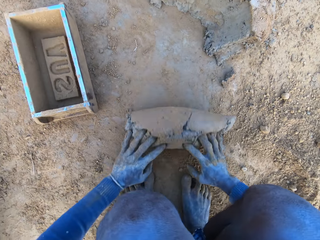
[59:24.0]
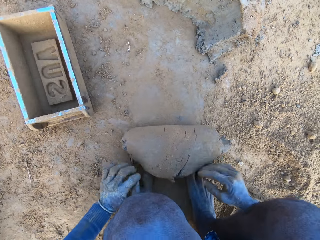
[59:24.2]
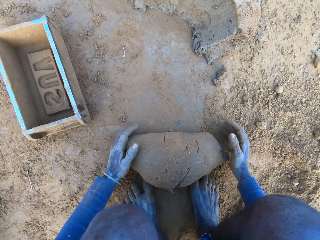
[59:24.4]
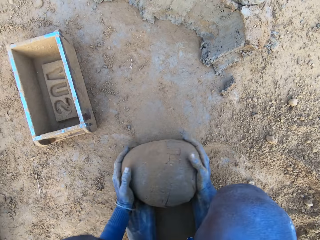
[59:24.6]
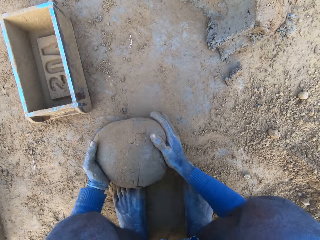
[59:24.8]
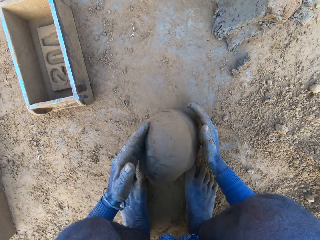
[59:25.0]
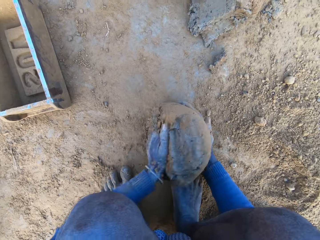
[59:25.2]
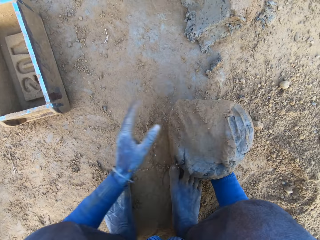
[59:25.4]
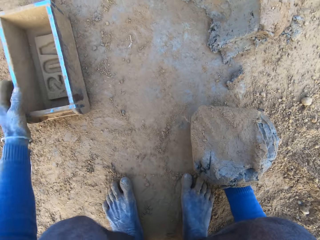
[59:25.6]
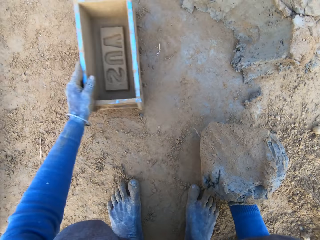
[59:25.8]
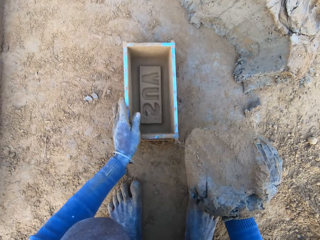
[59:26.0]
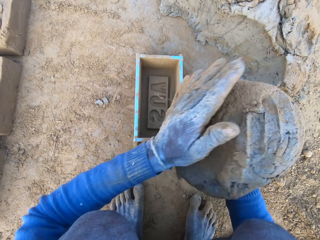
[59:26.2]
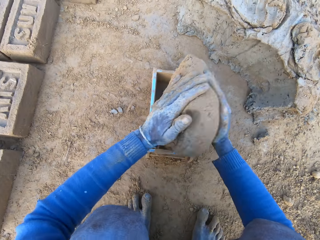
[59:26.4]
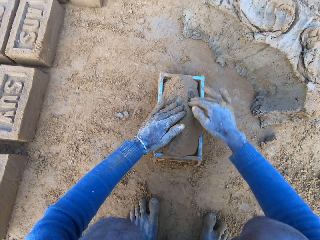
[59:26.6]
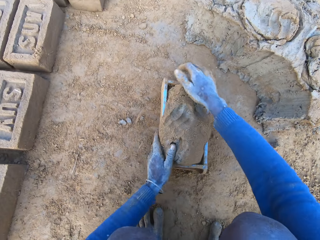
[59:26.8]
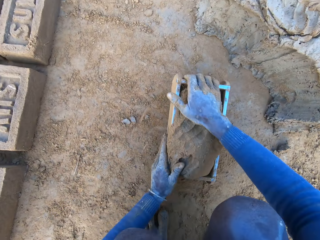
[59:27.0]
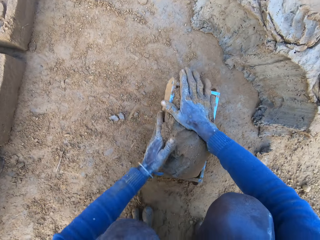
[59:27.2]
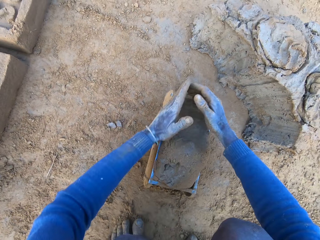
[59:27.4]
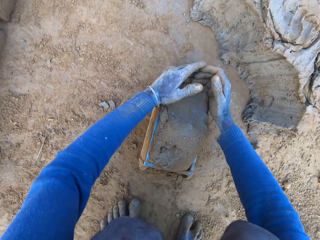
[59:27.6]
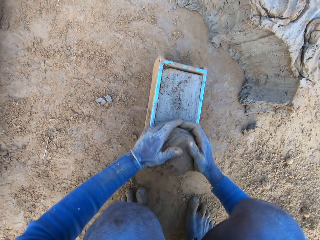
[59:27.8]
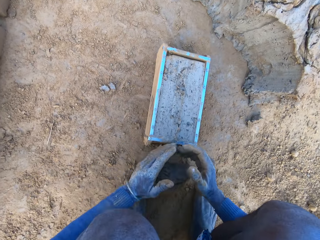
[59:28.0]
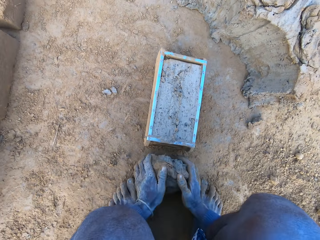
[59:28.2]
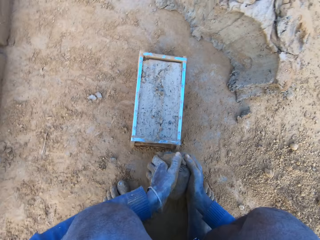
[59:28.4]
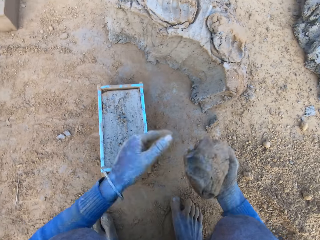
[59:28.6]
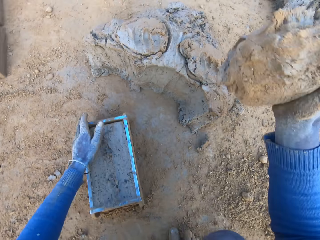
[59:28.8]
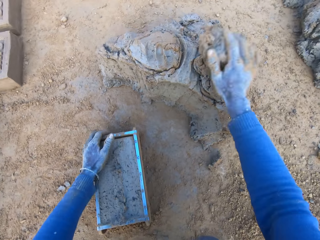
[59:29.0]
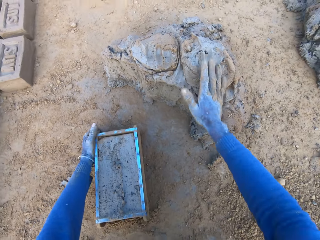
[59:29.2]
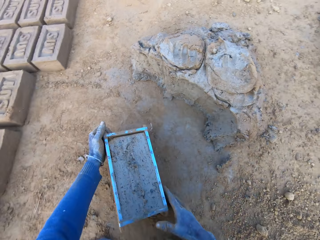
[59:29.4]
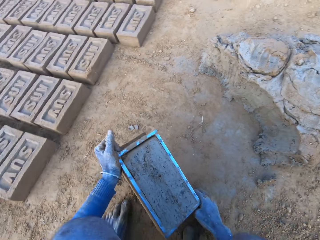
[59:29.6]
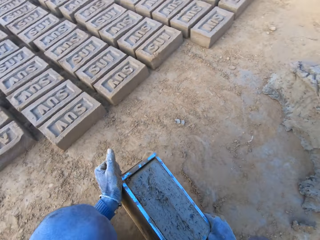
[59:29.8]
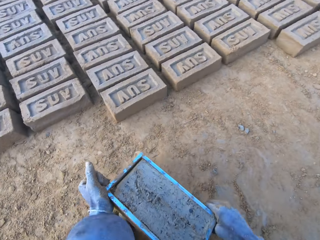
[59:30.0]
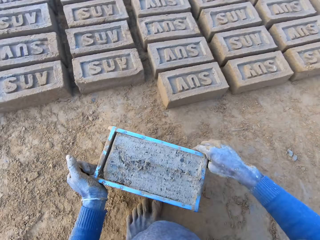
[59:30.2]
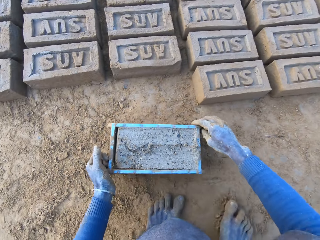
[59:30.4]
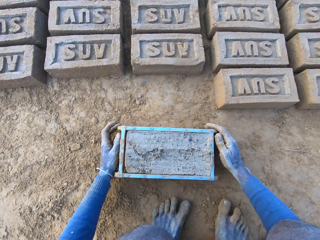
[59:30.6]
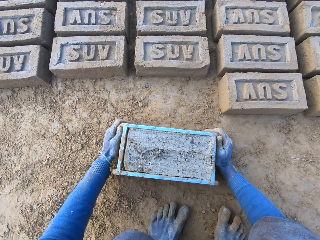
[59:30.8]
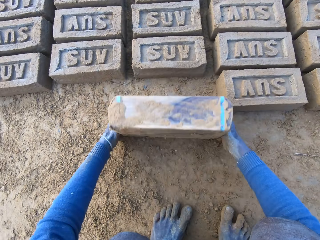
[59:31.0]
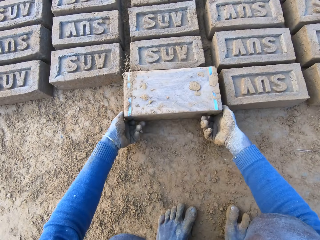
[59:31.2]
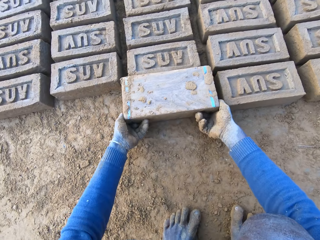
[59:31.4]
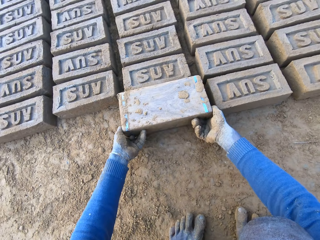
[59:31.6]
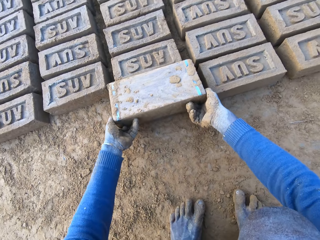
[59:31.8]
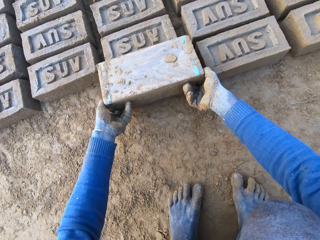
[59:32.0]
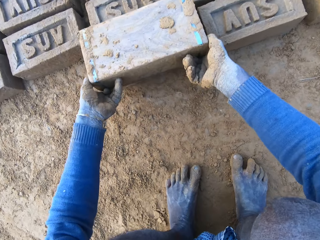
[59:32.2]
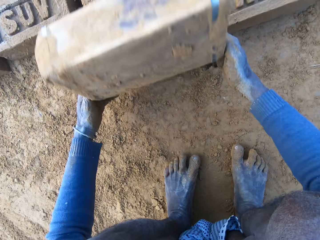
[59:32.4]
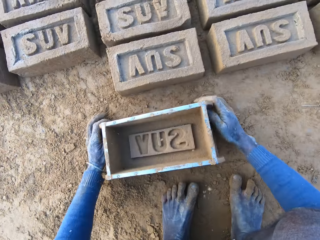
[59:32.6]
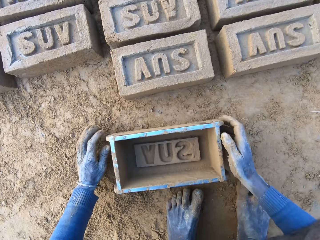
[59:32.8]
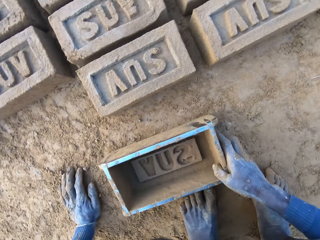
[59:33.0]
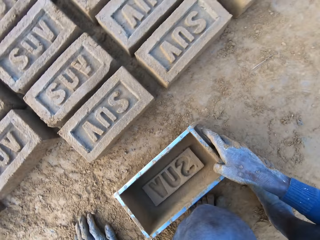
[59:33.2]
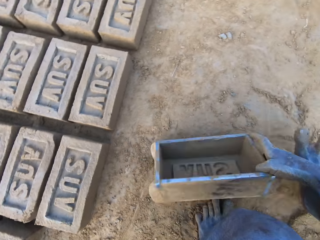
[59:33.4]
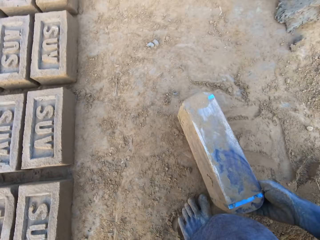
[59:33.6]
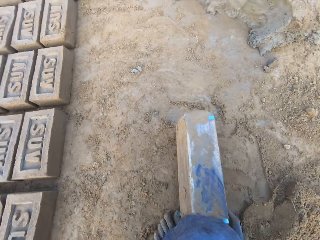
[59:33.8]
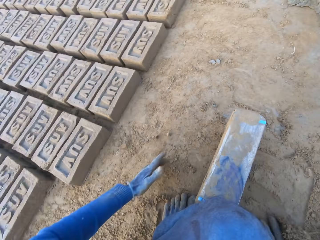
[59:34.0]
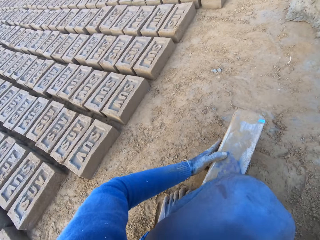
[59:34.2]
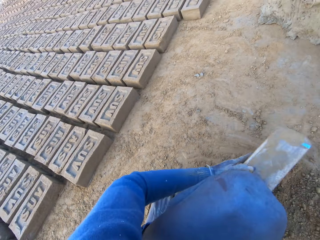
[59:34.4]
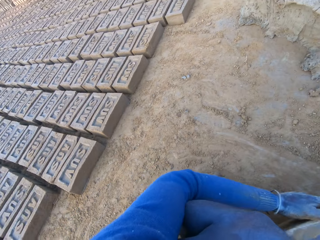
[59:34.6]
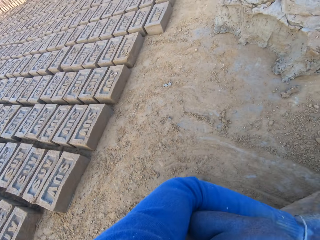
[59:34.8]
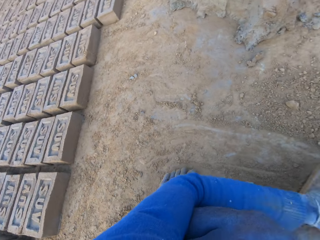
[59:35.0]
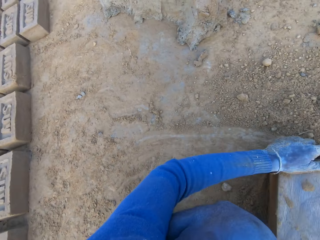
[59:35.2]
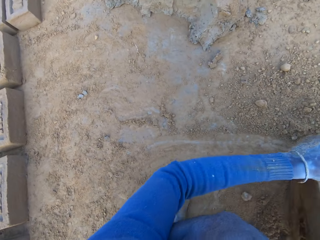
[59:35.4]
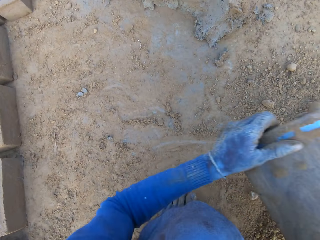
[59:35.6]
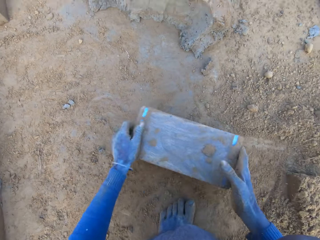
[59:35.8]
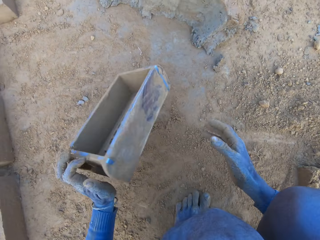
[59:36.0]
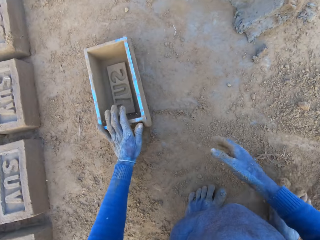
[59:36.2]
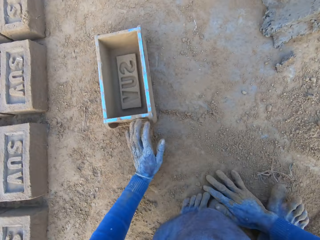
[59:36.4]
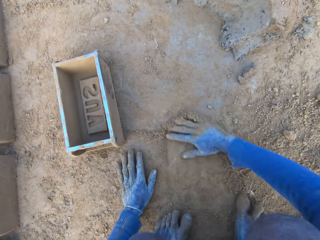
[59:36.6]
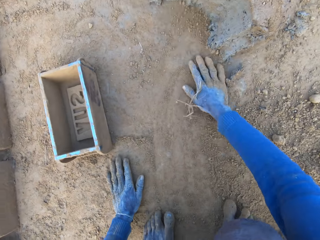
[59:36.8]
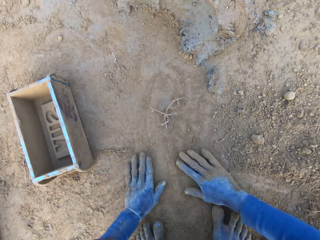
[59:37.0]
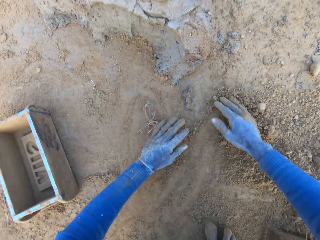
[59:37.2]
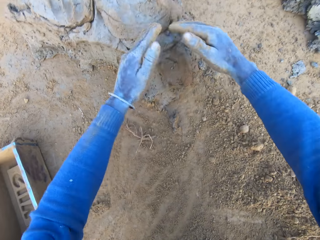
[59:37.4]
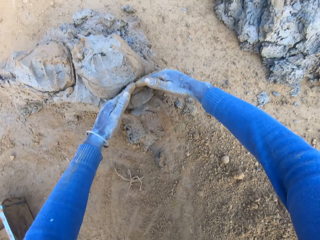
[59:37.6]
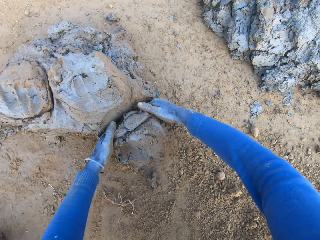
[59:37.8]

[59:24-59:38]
The camera wearer adjusts the mortar or clay mixture on the ground. He rolls the clay mixture on the ground. He lifts up the brick mould or brick molder. He packs the mortar on the ground with his hands. He drags the brick mould on the ground. He picks up the brick molder with his left hand. He lifts up the clay mixture and drops the clay mixture into the brick mould. He slams the brick mould on the ground. He adjusts the mortar inside the brick molder. He removes excess clay mixture in the brick mould. He lifts up the clay mixture. He throws the clay mixture in his hand on the clay mixture on the ground. He lifts up the brick mould. He carries the brick molder with mortar with both hands. He drops the brick mould down on the ground. He turns the brick mould. He pours out the brick on the ground out of the brick molder. He lifts up the brick mould and drops the brick mould down on the ground. He collects sand into the brick mould. He taps the brick mould on the ground and drops the brick mould down on the ground. He rubs his hands on the ground. He collects the clay mixture with his hands.

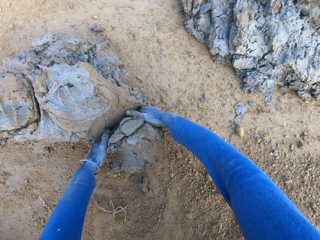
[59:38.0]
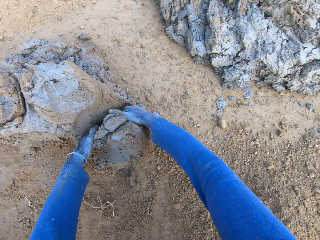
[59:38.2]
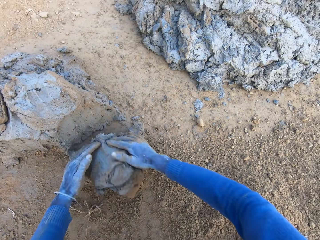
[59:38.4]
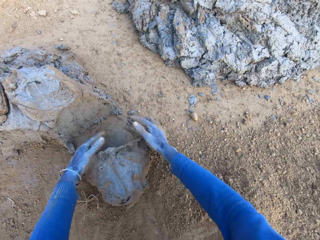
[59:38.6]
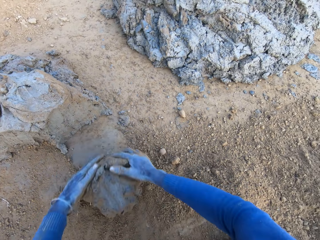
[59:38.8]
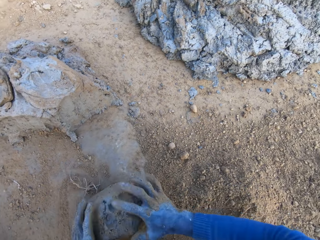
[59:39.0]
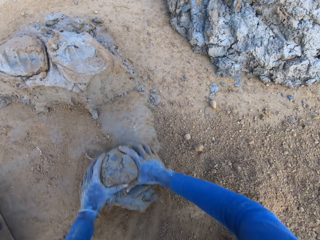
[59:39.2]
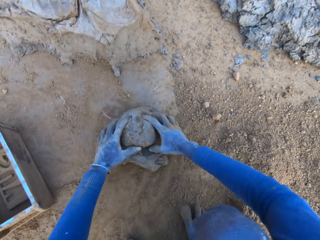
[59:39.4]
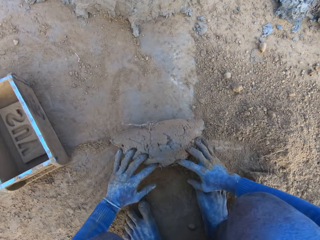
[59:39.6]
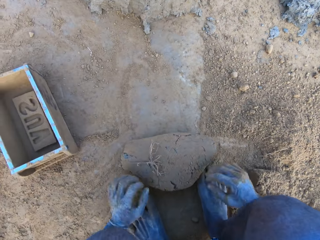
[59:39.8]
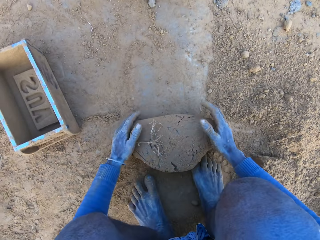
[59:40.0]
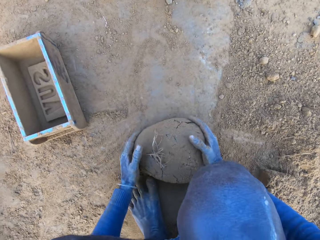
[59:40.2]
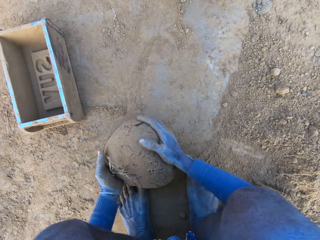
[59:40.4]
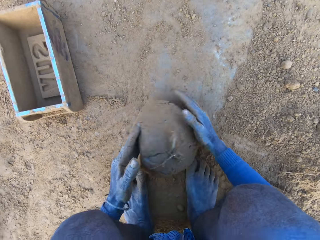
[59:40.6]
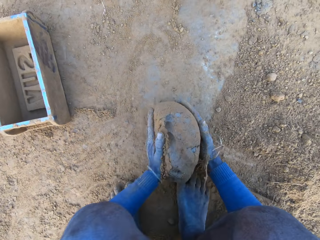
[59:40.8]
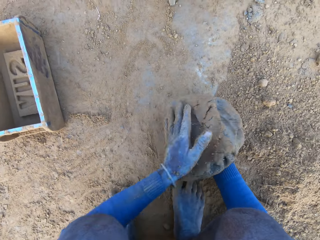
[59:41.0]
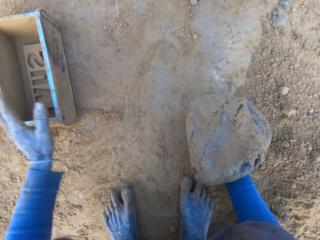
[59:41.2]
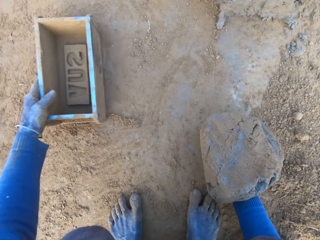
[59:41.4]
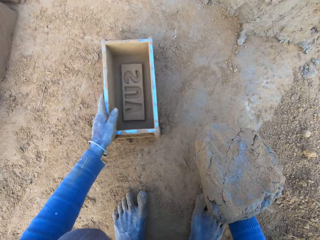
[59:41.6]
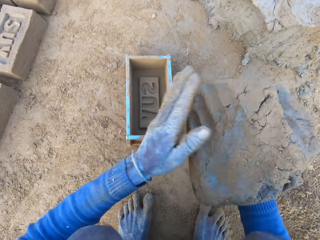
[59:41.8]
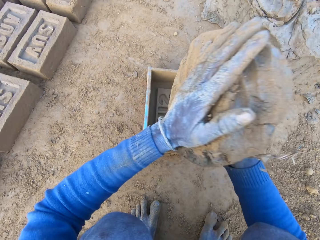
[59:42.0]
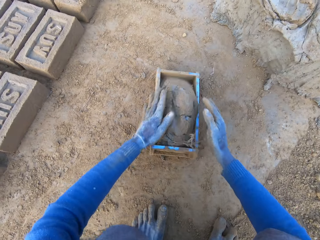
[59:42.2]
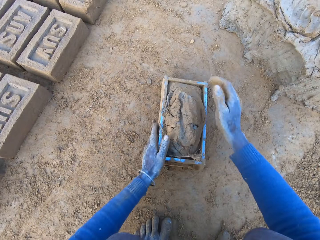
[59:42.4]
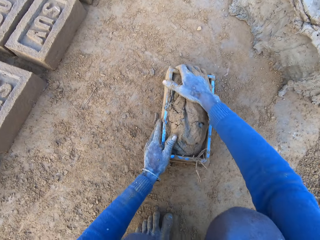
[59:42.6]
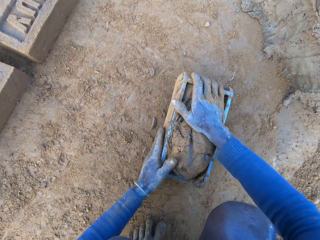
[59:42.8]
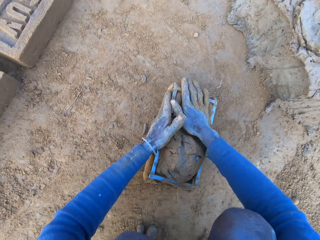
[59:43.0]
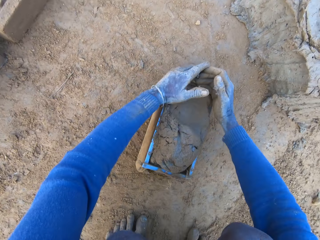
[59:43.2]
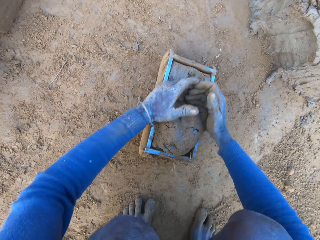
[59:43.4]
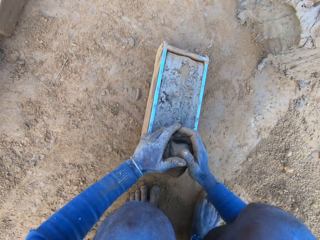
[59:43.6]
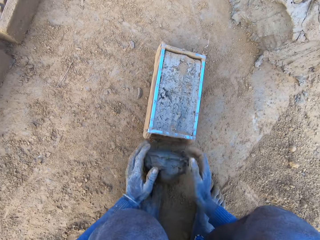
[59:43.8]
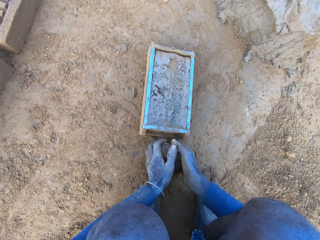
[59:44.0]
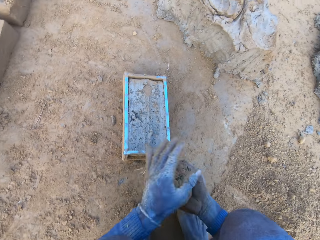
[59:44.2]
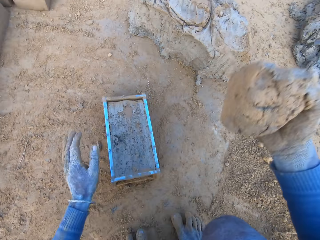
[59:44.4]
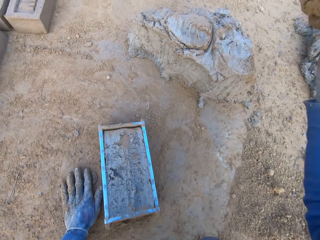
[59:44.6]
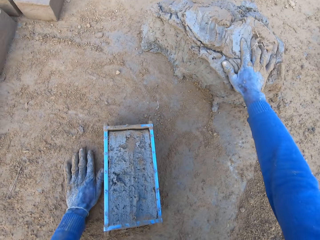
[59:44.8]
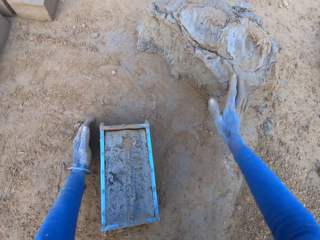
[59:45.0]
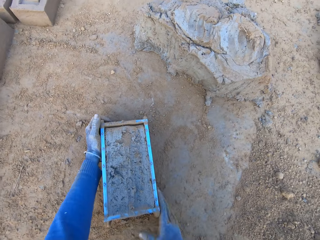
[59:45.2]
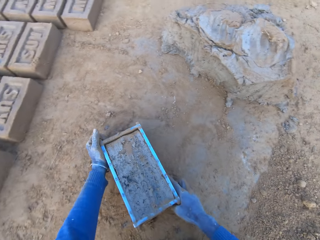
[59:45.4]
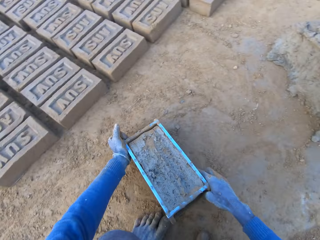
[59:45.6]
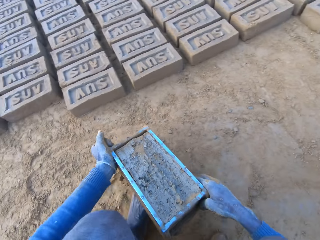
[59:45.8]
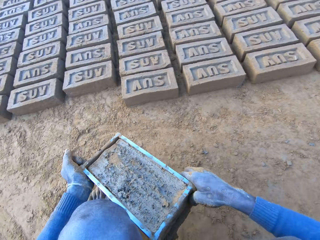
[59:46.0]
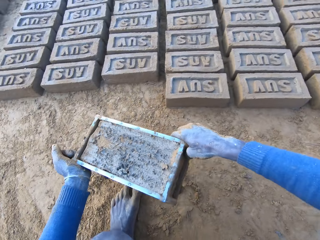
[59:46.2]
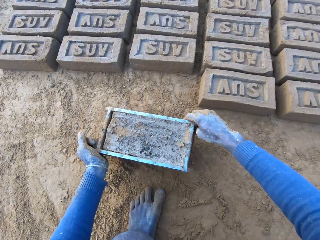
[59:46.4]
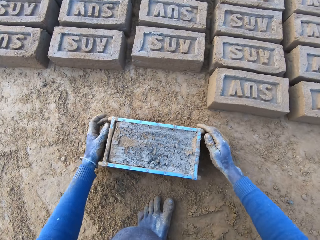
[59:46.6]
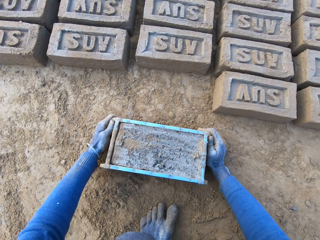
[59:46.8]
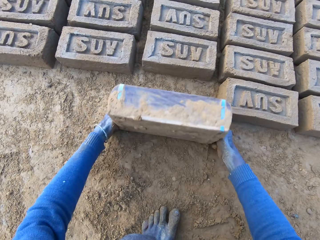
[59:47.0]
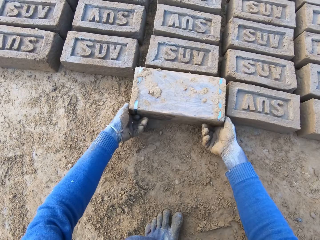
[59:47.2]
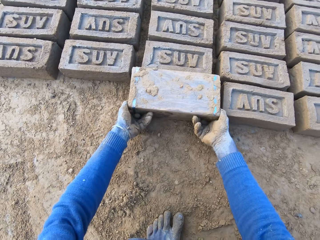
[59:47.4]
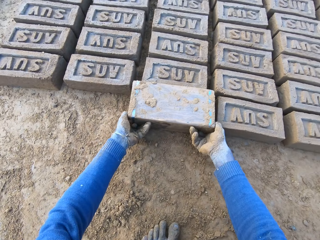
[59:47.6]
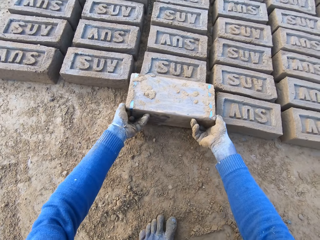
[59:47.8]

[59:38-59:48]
The camera wearer rolls the clay mixture or mortar on the ground. He adjusts the mortar on the ground. He lifts up the clay mixture. He packs the mortar on the ground with his hands. He picks up the brick molder or brick mould with his left hand. He lifts up the clay mixture. He drops the brick mould down on the ground. He drops the mortar inside the brick molder. He slams the brick mould on the ground. He adjusts the mortar inside the brick molder. He removes excess clay mixture in the brick mould. He lifts up the clay mixture. He throws the clay mixture in his hand on the clay mixture on the ground. He lifts up the brick mould. He carries the brick molder with mortar with both hands. He drops the brick mould down on the ground. He turns the brick mould. He pours out the brick on the ground out of the brick molder. He lifts up the brick mould.
